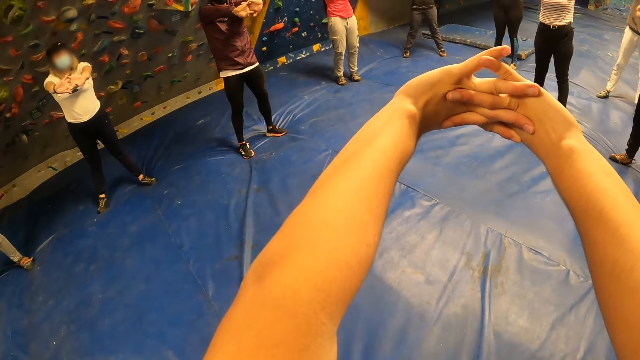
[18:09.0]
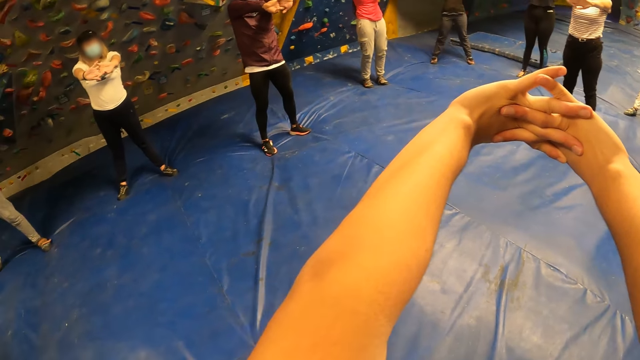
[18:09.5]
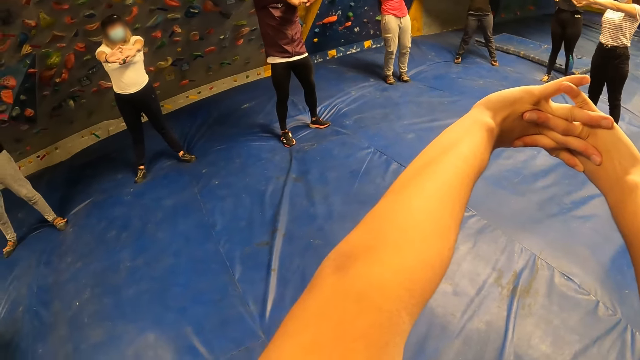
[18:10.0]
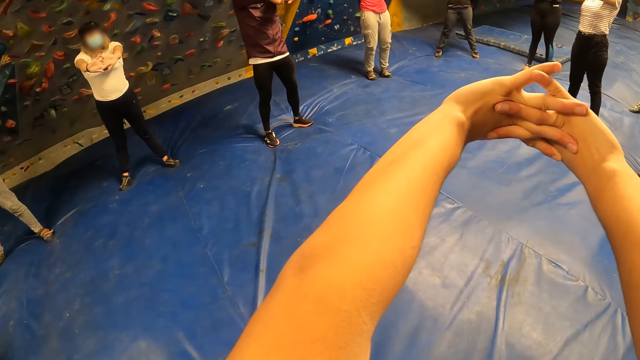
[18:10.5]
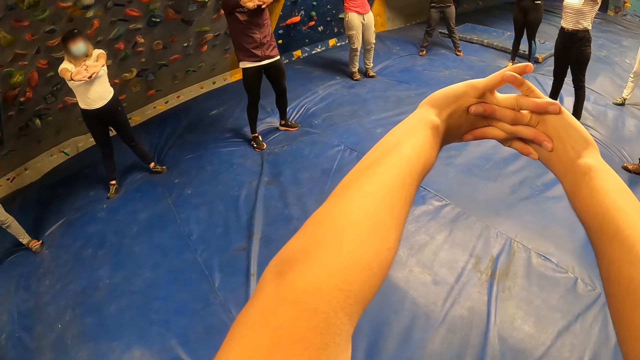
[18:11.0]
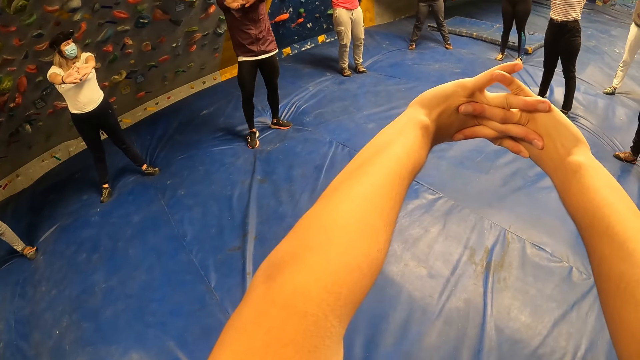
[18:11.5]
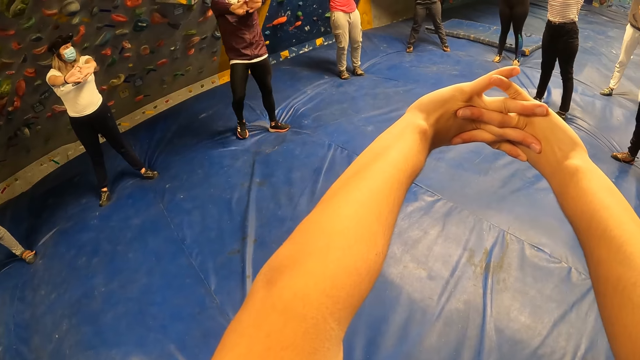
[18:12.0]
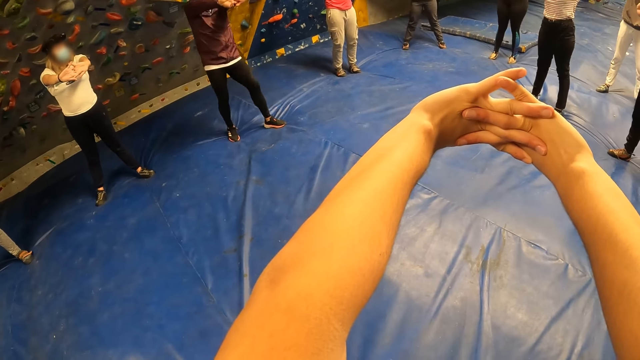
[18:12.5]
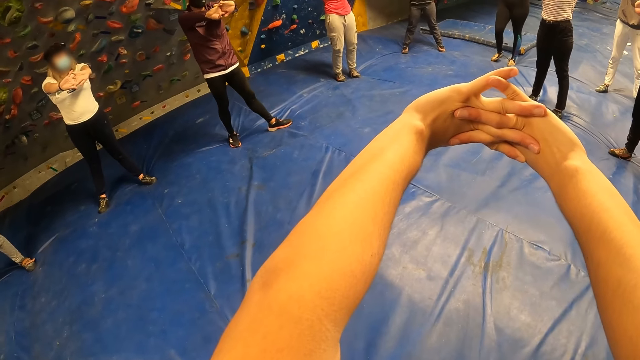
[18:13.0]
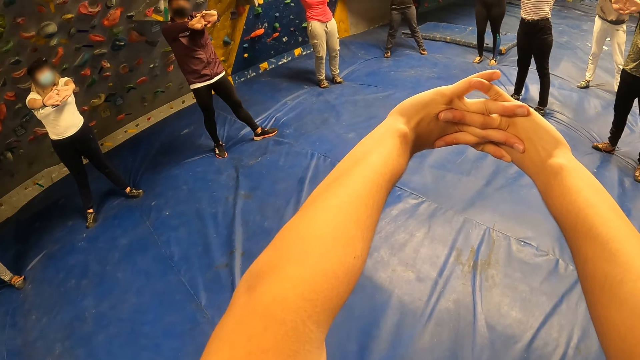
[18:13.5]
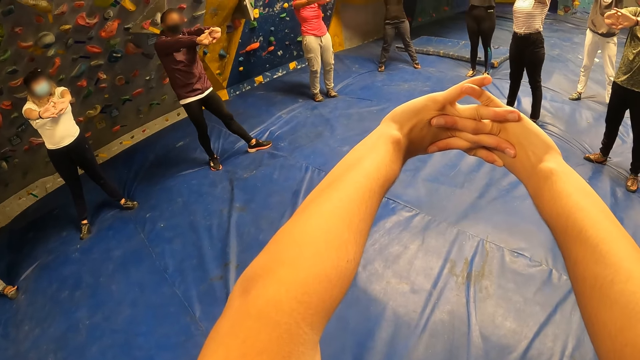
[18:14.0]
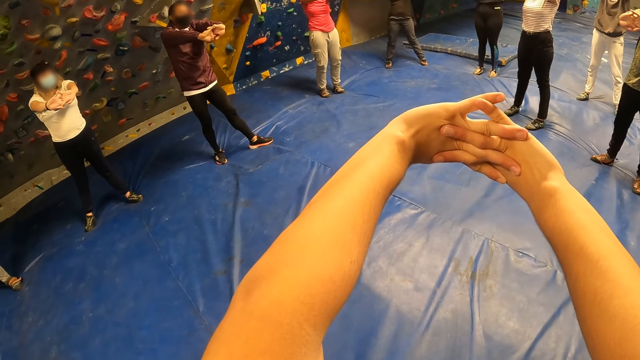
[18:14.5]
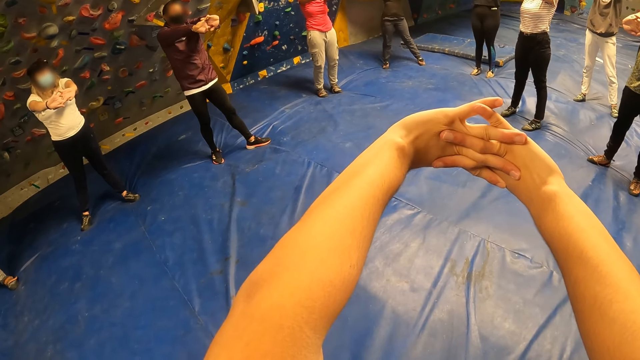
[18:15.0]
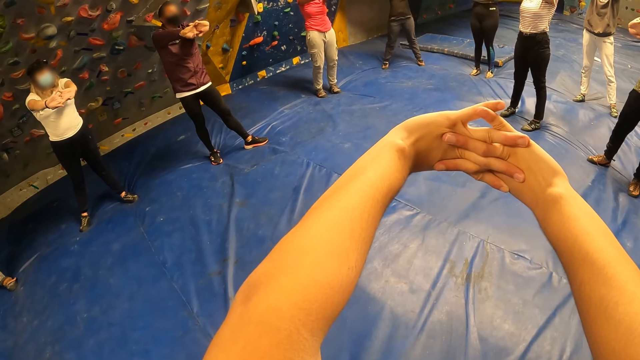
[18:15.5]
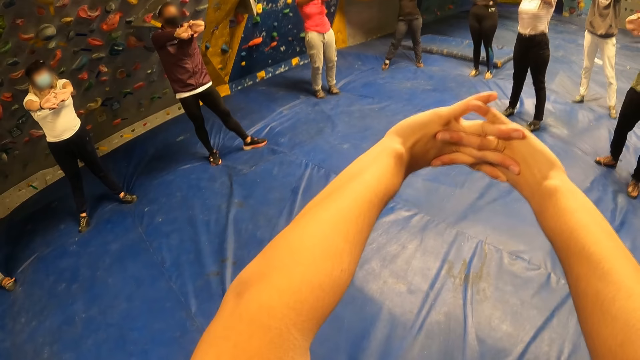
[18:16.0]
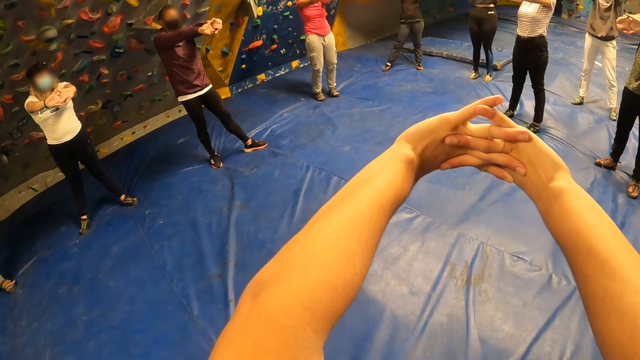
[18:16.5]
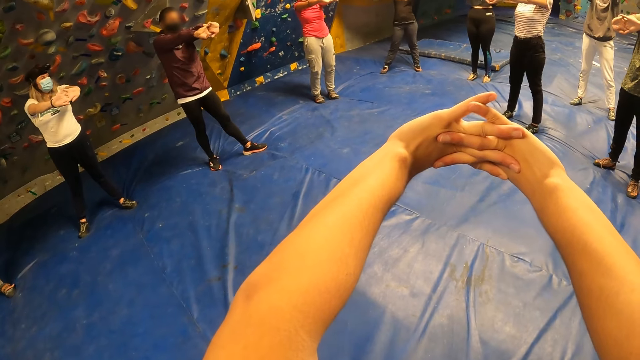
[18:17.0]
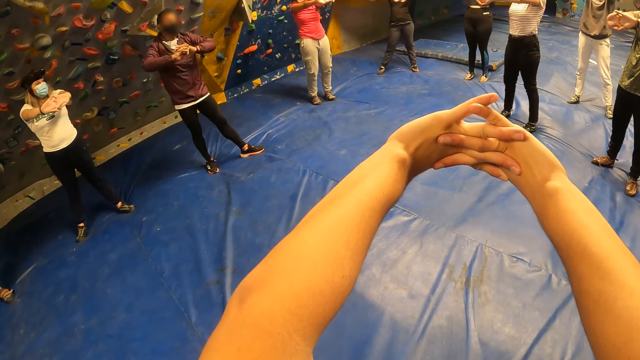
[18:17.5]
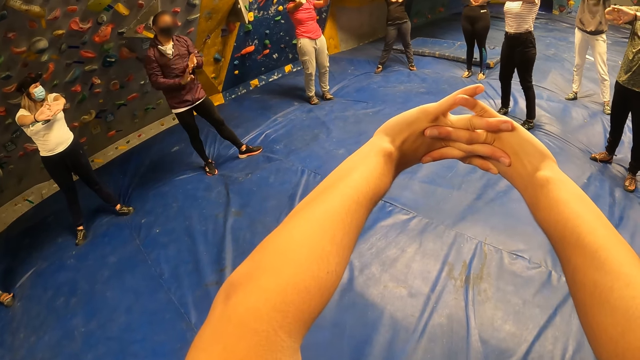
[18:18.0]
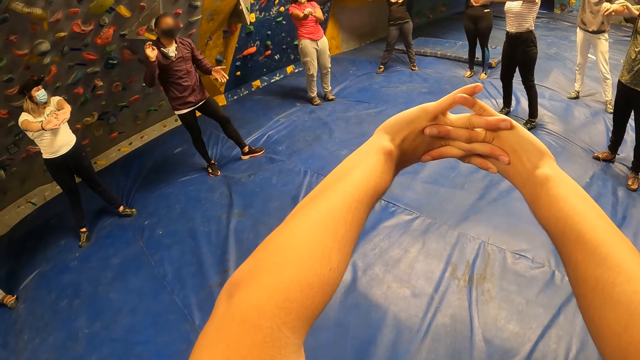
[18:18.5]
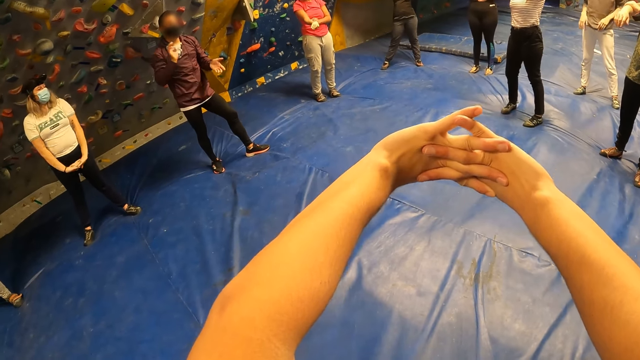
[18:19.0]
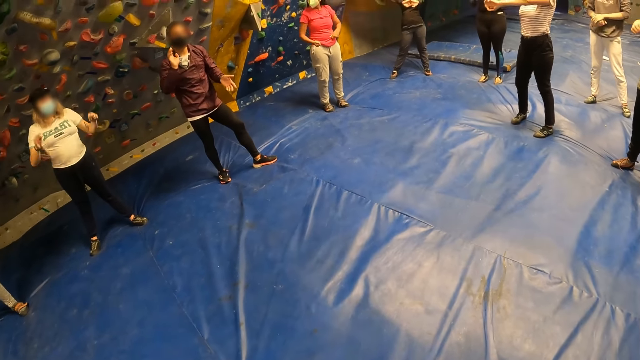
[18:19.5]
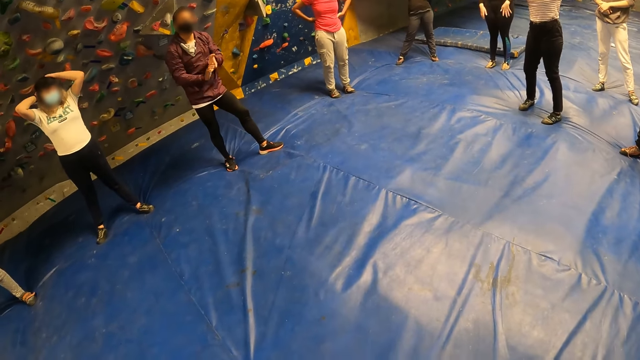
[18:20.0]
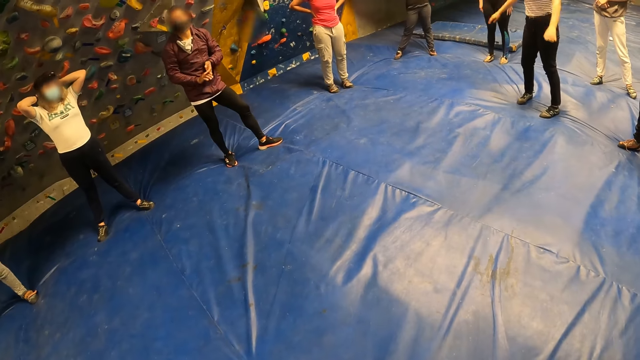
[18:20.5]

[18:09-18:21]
A man claps his hands.

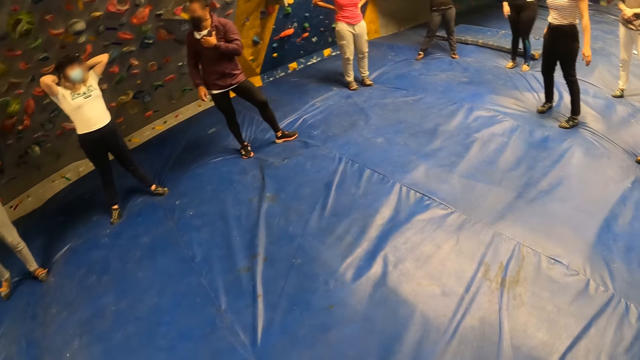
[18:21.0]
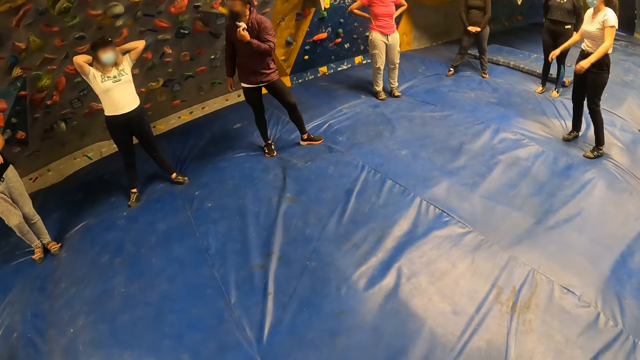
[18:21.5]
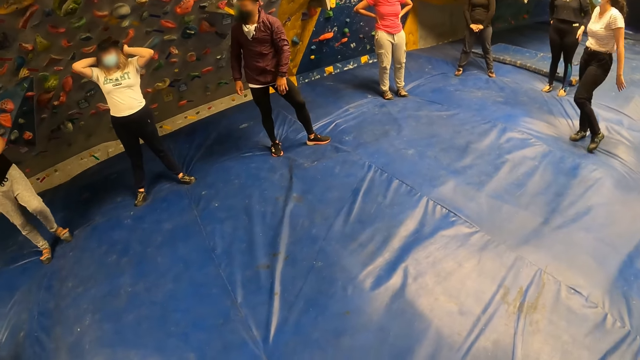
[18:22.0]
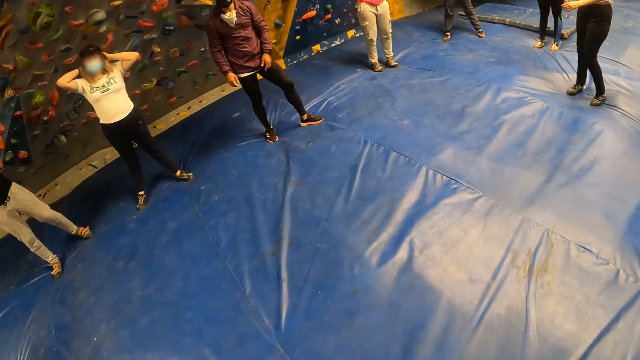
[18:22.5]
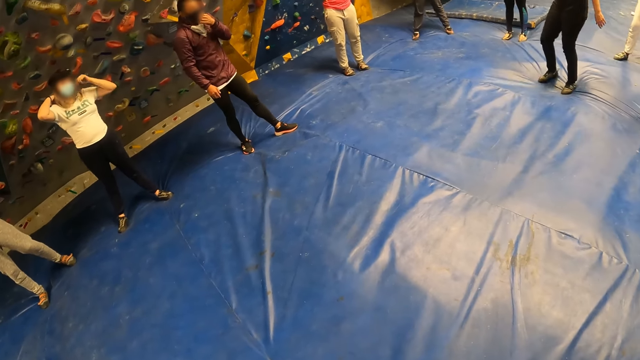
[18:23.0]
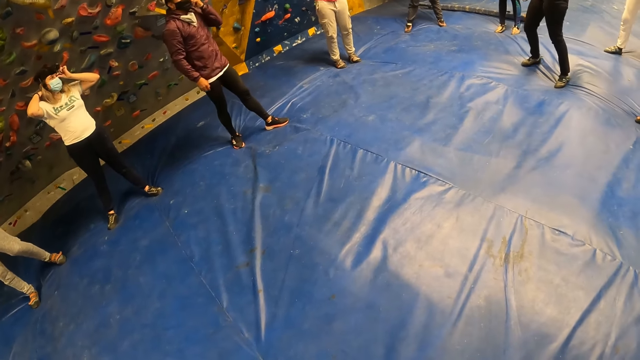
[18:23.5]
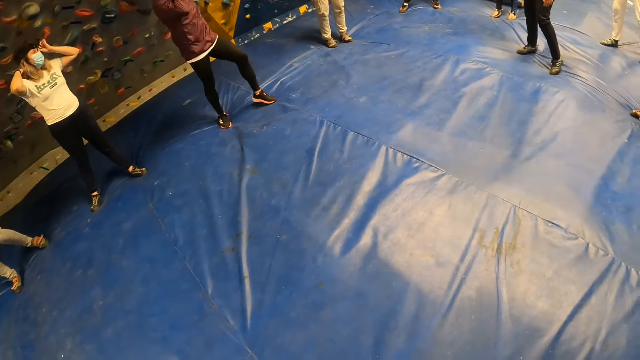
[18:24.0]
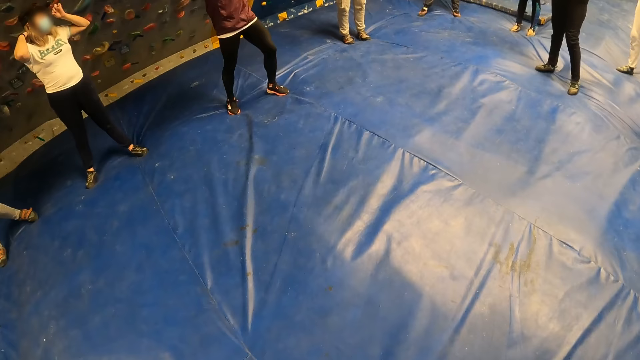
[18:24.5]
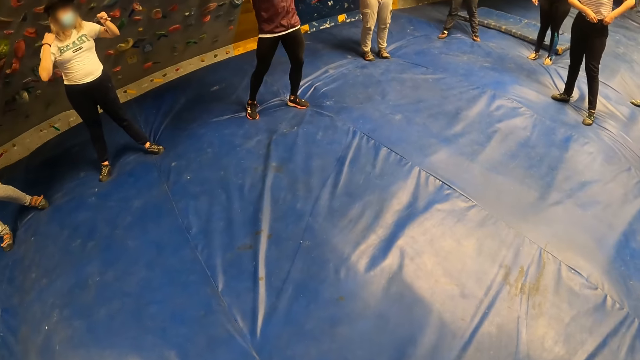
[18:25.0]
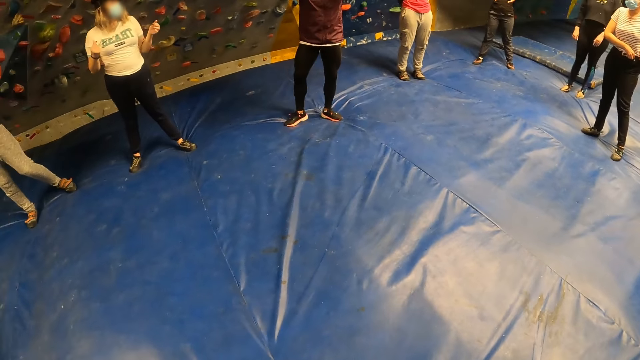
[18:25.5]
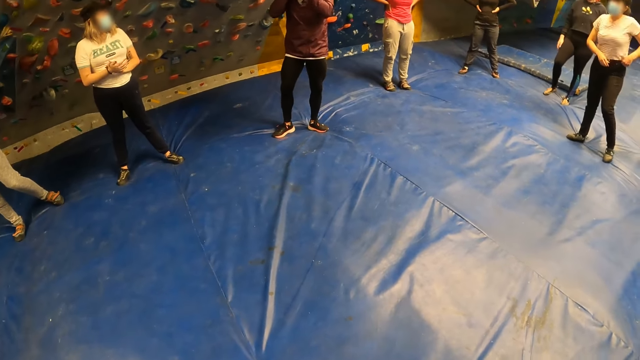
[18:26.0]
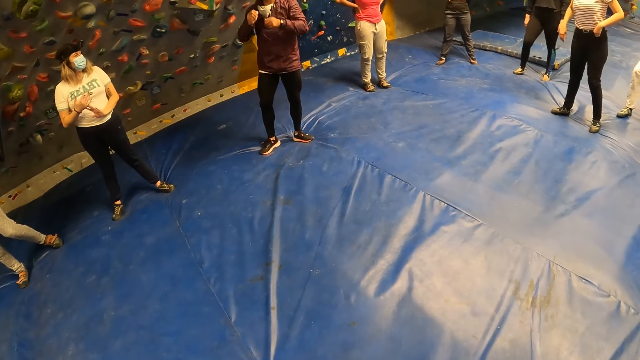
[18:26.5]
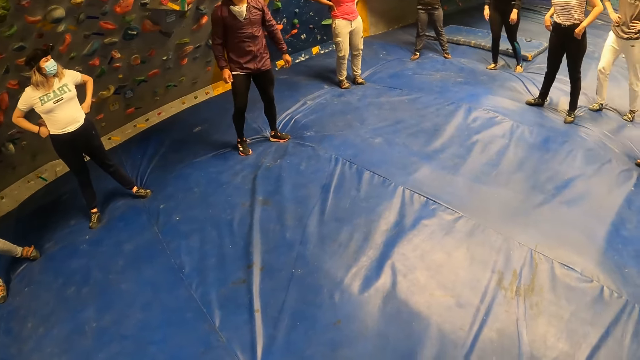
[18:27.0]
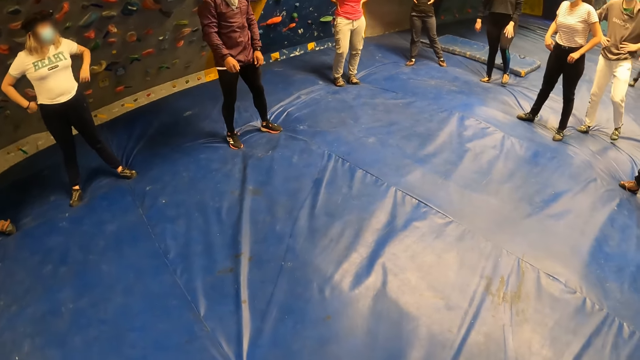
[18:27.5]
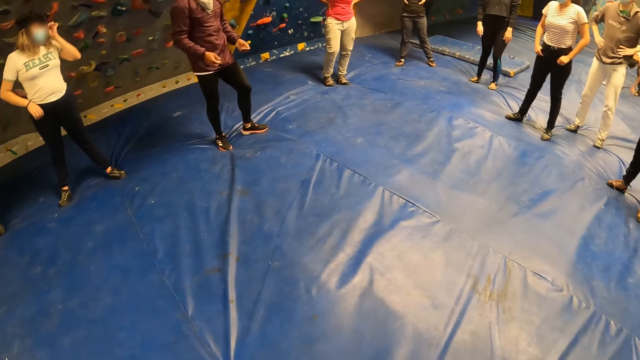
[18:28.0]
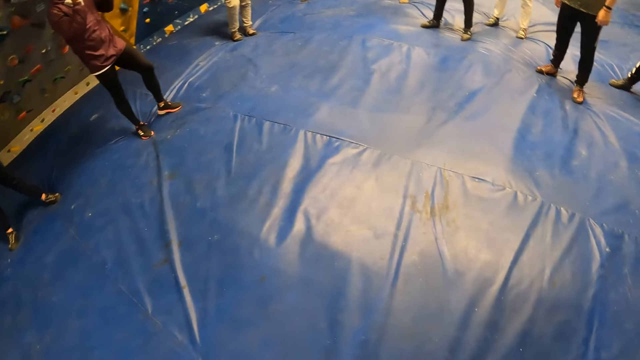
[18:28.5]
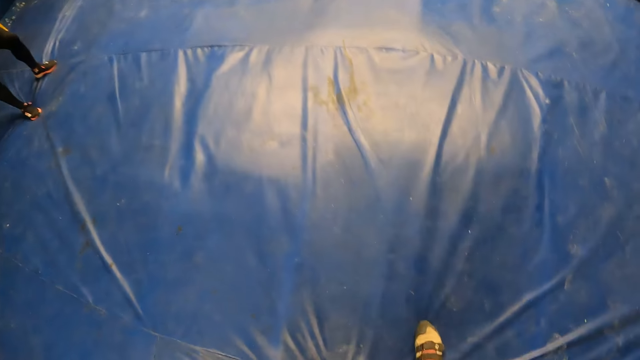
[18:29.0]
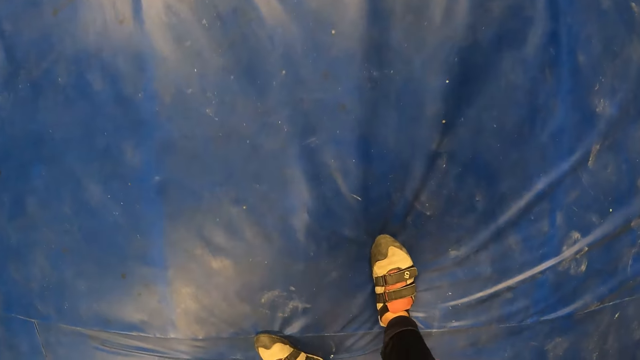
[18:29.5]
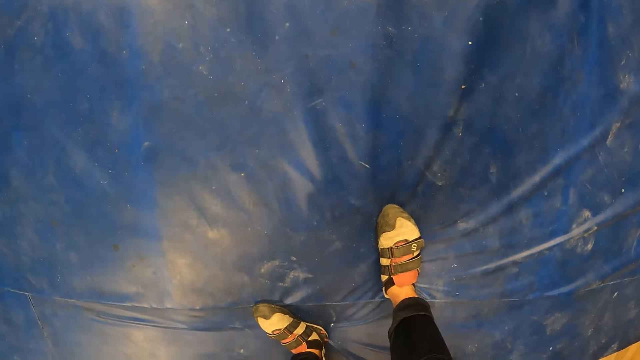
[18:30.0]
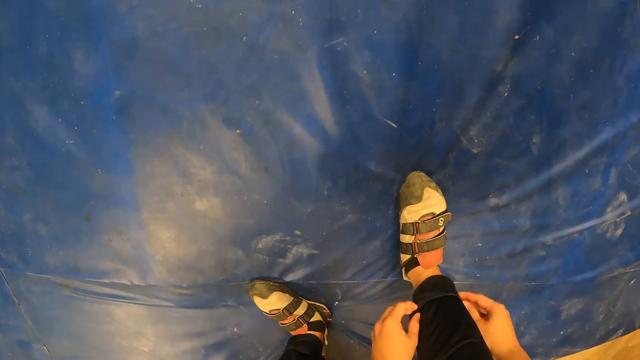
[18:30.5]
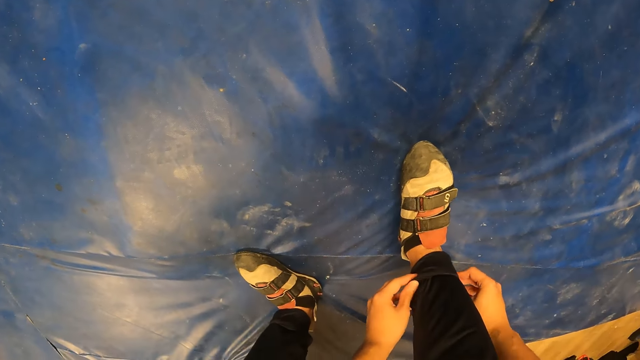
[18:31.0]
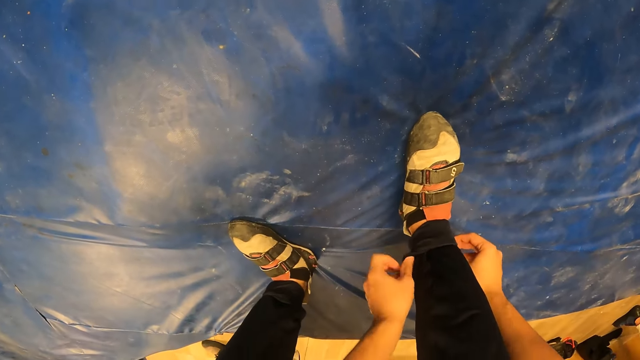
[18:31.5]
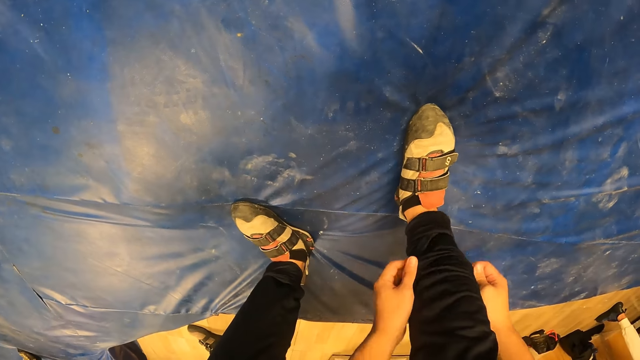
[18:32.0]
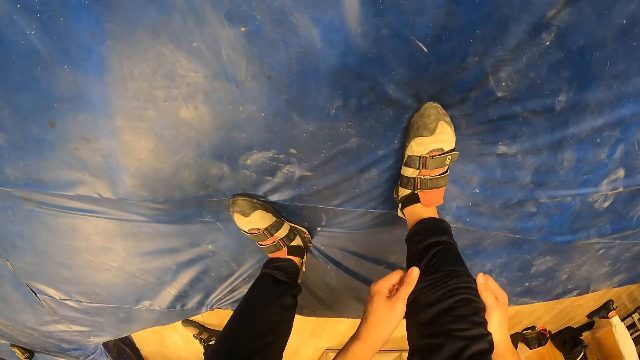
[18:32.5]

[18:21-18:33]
A man converses with a woman. The camera wearer adjusts his jogger with his hands.
